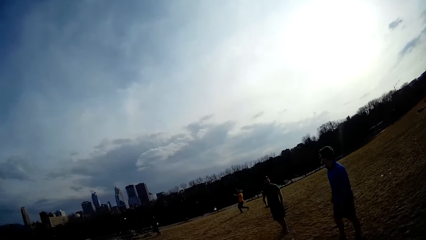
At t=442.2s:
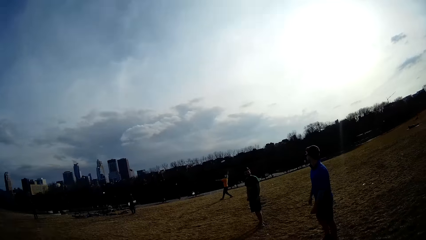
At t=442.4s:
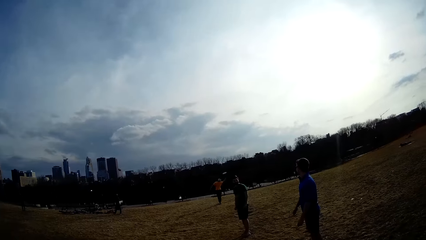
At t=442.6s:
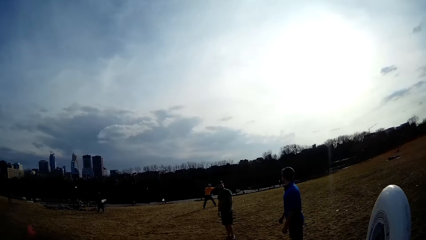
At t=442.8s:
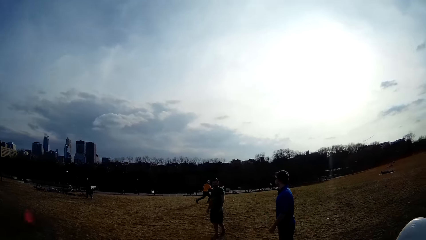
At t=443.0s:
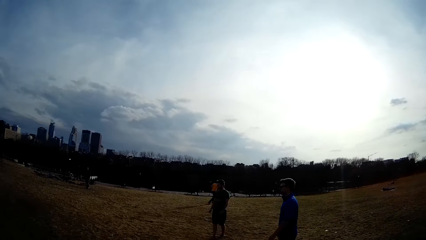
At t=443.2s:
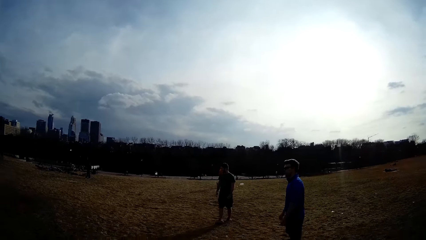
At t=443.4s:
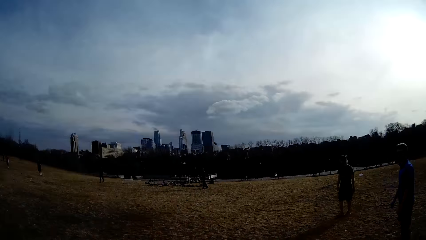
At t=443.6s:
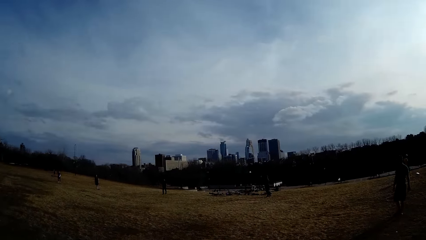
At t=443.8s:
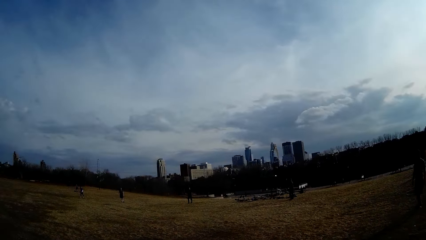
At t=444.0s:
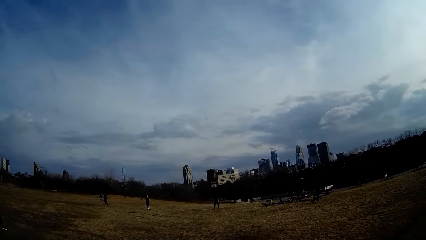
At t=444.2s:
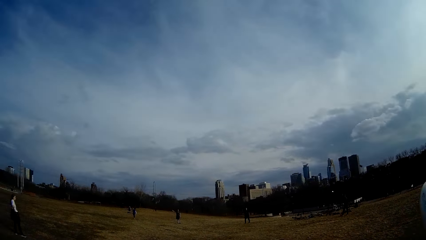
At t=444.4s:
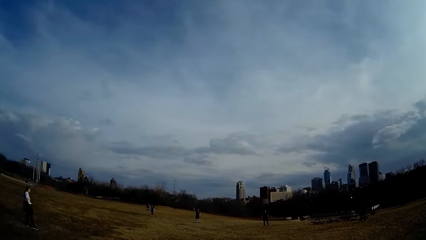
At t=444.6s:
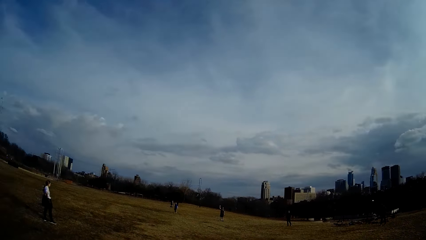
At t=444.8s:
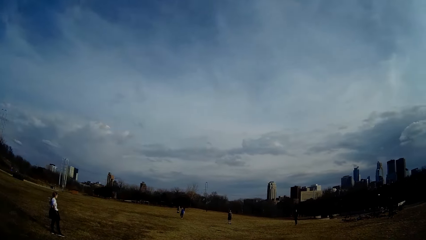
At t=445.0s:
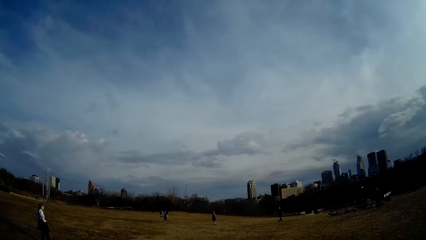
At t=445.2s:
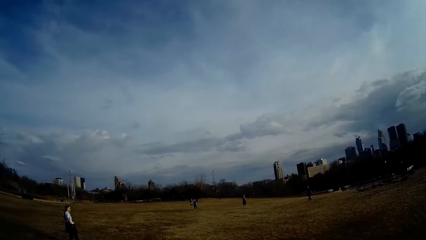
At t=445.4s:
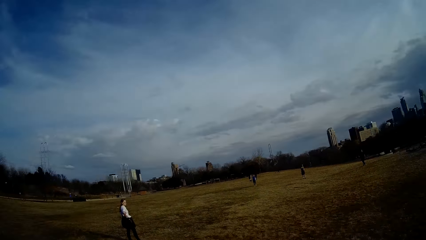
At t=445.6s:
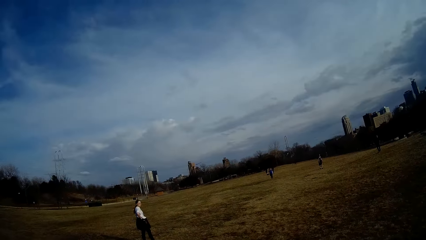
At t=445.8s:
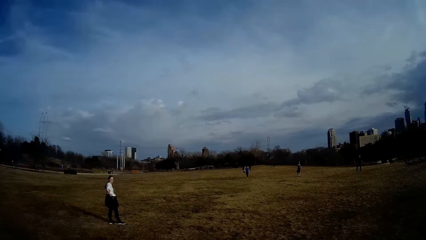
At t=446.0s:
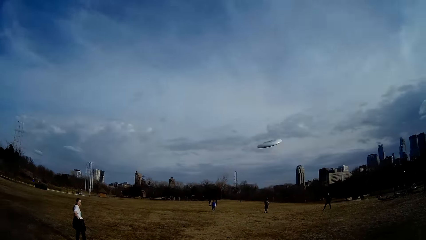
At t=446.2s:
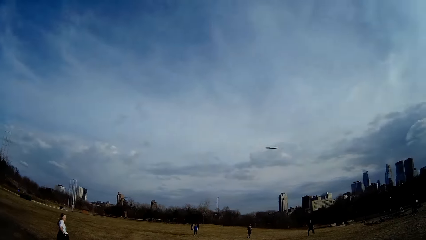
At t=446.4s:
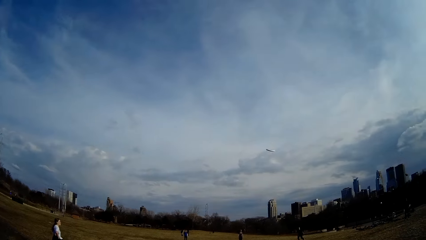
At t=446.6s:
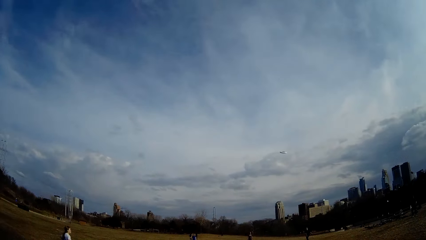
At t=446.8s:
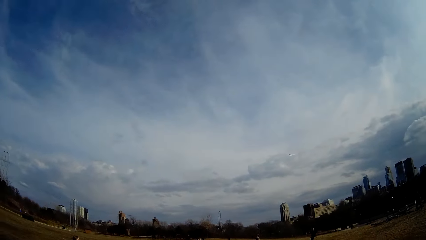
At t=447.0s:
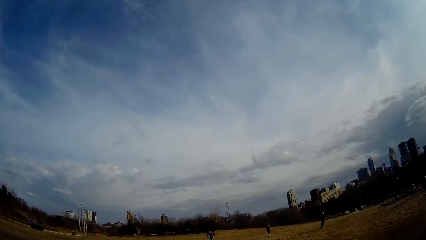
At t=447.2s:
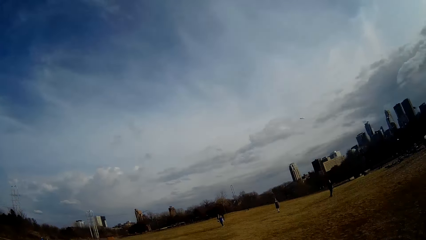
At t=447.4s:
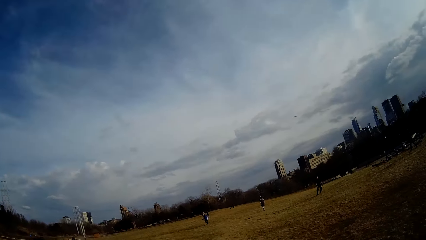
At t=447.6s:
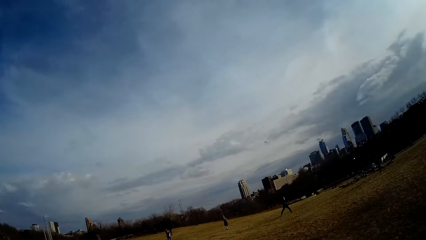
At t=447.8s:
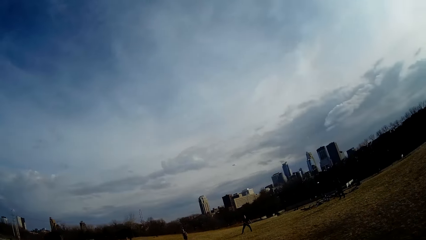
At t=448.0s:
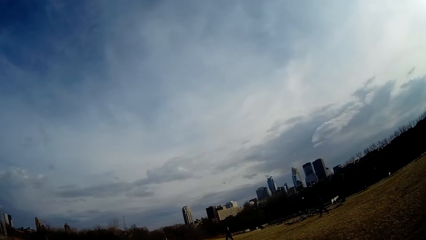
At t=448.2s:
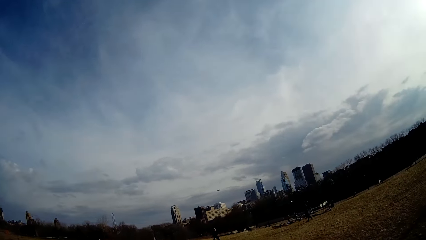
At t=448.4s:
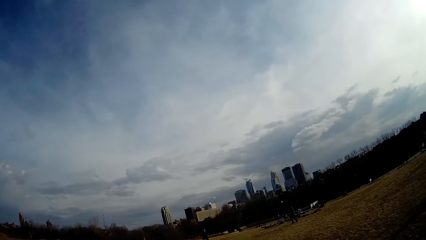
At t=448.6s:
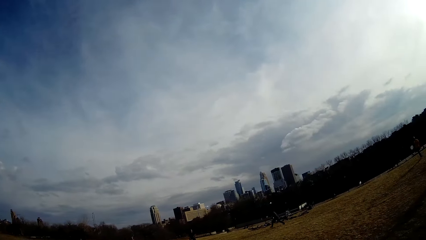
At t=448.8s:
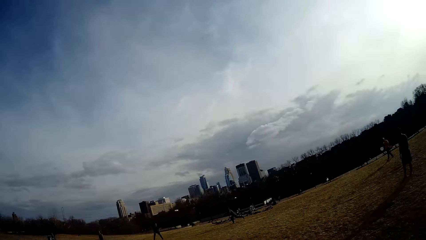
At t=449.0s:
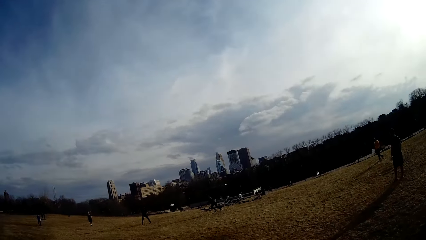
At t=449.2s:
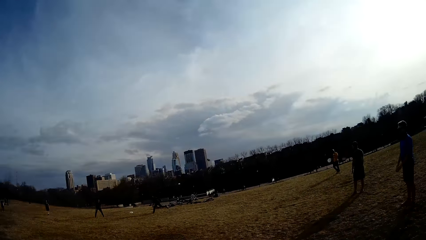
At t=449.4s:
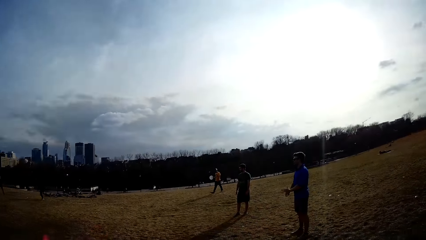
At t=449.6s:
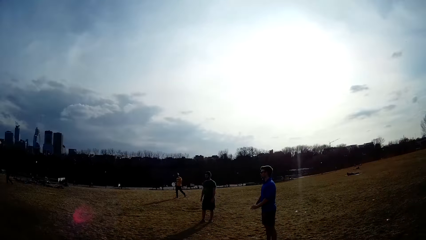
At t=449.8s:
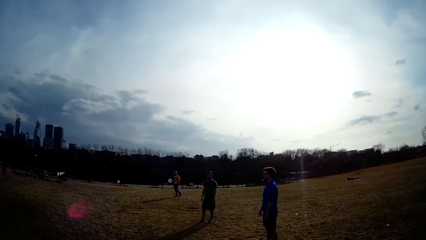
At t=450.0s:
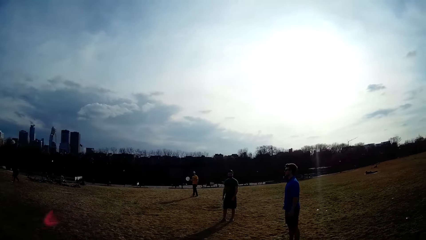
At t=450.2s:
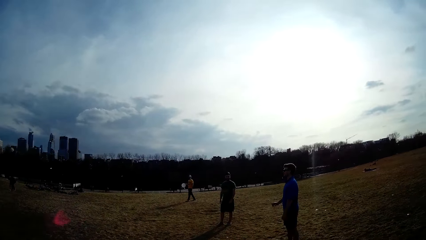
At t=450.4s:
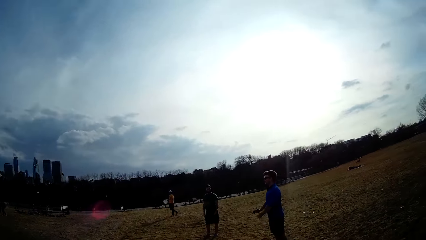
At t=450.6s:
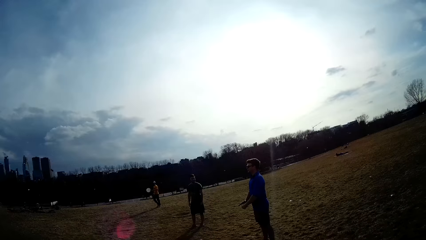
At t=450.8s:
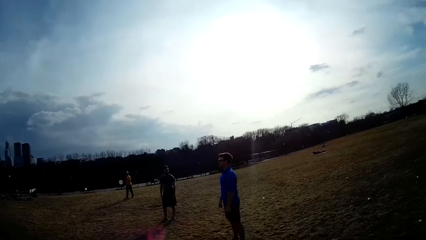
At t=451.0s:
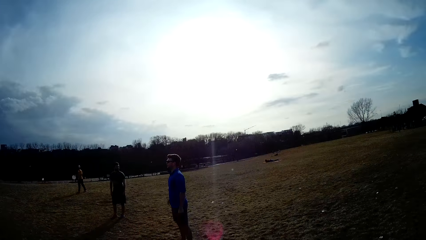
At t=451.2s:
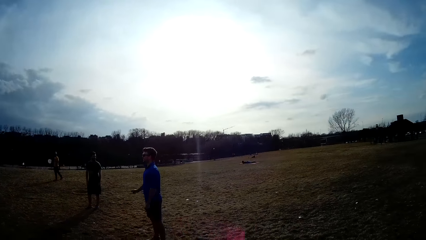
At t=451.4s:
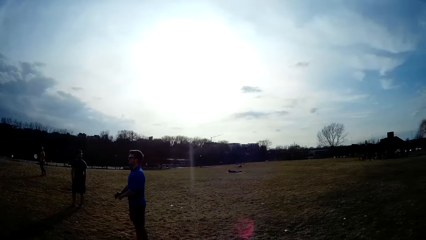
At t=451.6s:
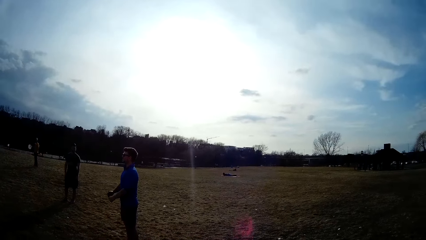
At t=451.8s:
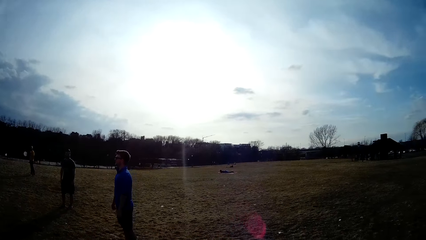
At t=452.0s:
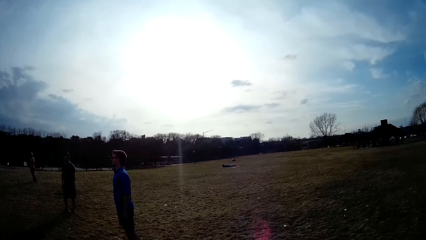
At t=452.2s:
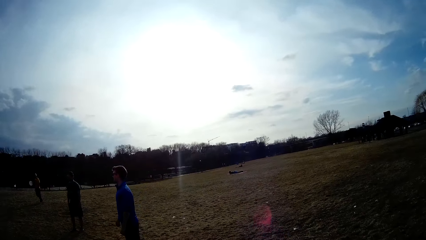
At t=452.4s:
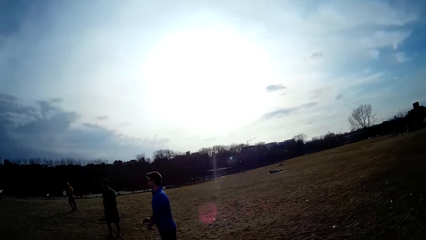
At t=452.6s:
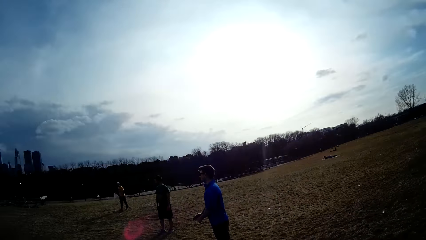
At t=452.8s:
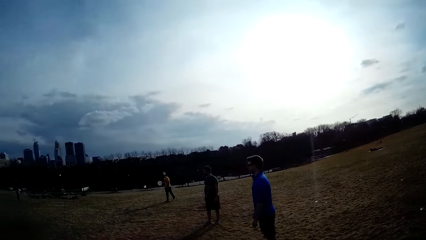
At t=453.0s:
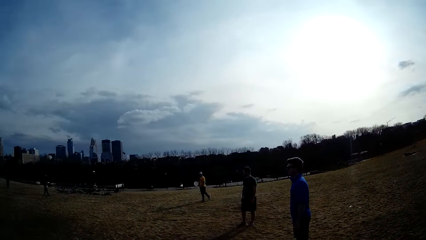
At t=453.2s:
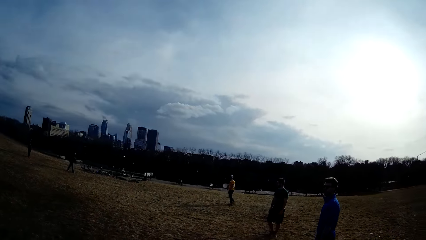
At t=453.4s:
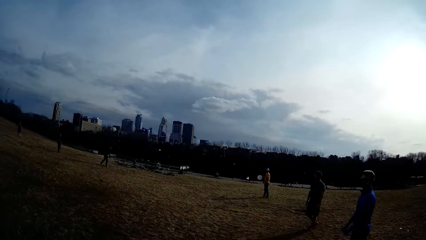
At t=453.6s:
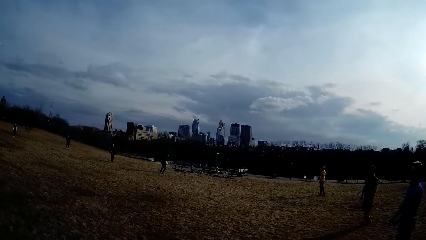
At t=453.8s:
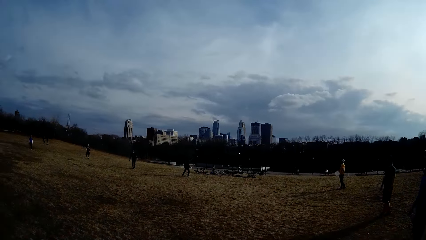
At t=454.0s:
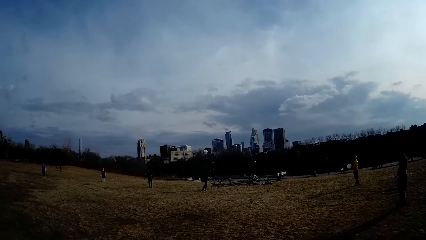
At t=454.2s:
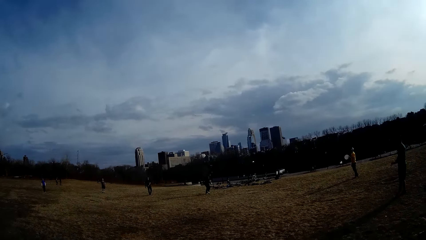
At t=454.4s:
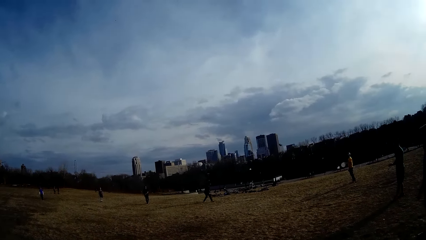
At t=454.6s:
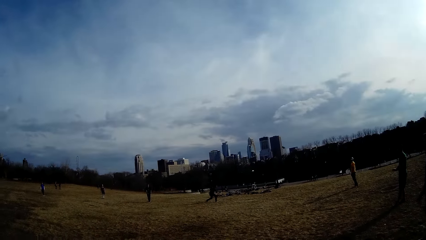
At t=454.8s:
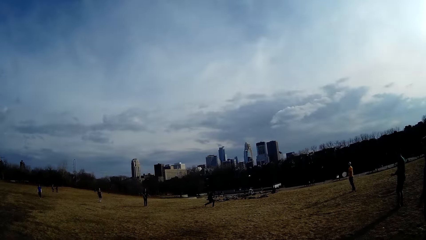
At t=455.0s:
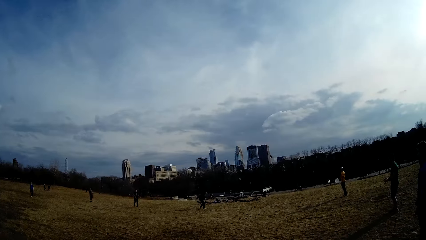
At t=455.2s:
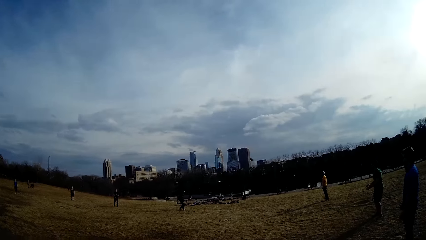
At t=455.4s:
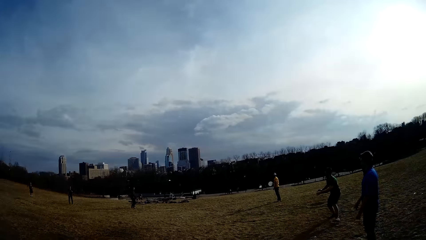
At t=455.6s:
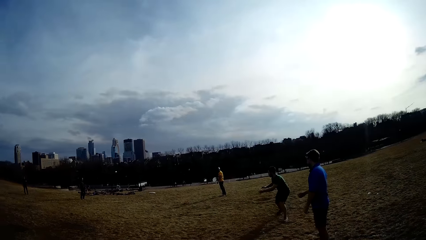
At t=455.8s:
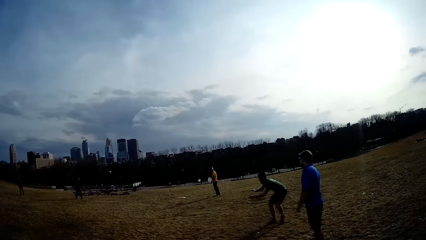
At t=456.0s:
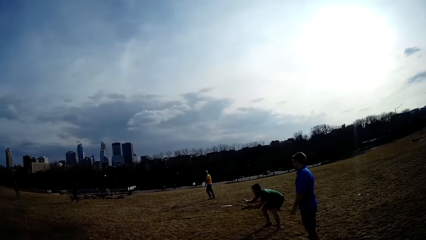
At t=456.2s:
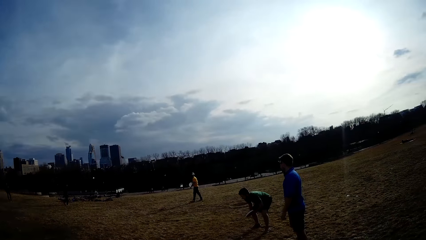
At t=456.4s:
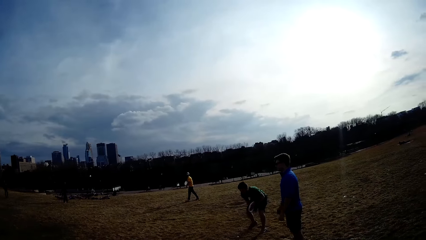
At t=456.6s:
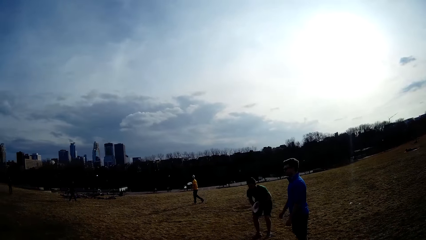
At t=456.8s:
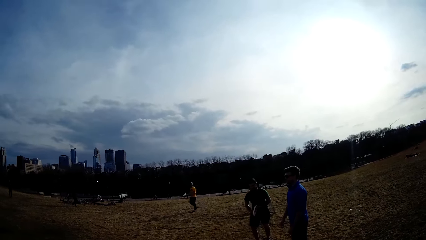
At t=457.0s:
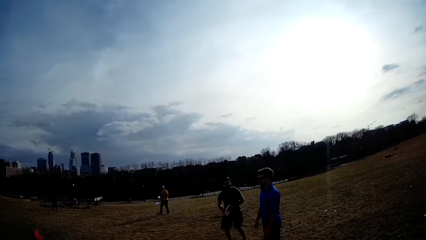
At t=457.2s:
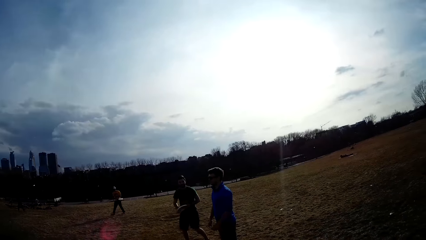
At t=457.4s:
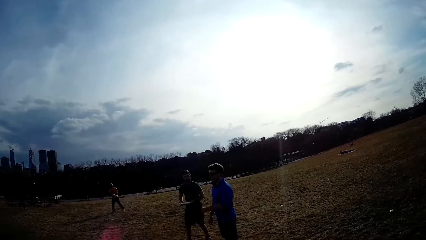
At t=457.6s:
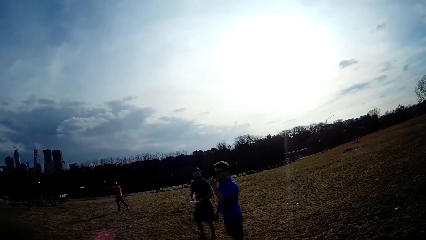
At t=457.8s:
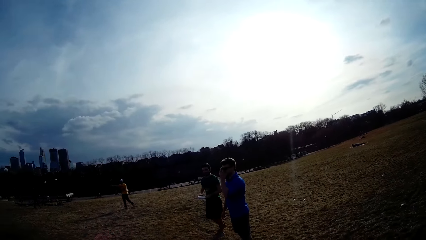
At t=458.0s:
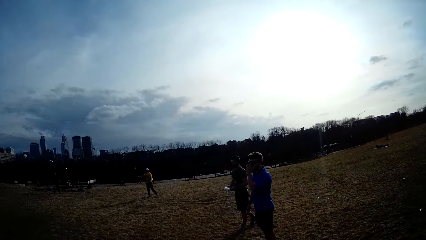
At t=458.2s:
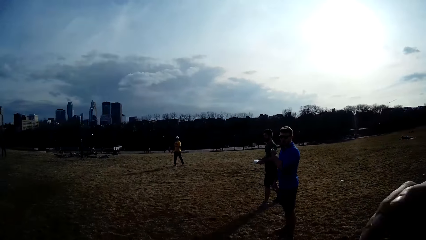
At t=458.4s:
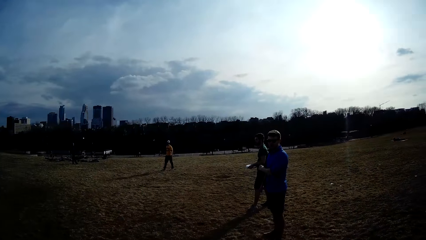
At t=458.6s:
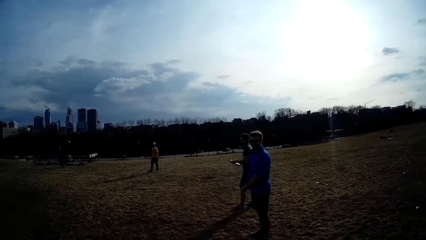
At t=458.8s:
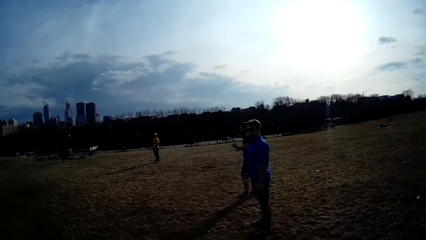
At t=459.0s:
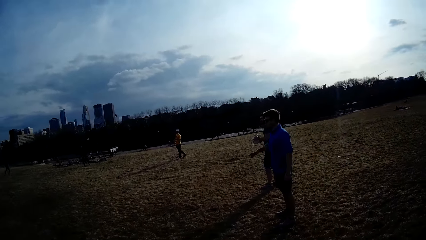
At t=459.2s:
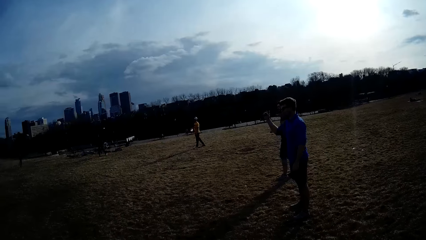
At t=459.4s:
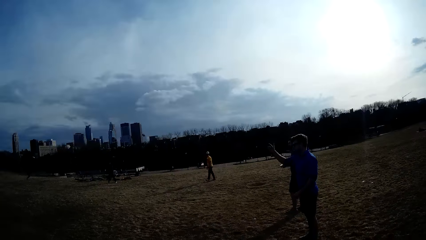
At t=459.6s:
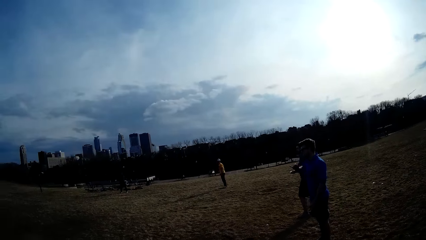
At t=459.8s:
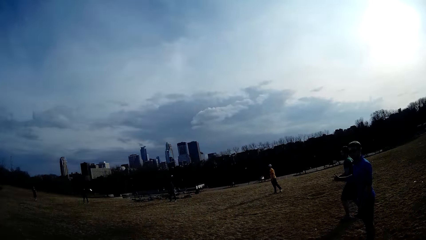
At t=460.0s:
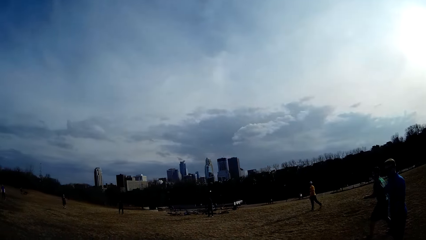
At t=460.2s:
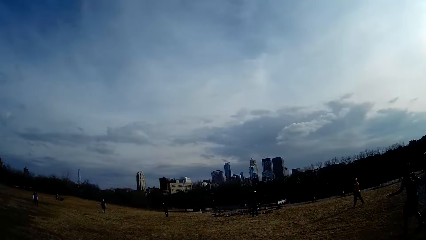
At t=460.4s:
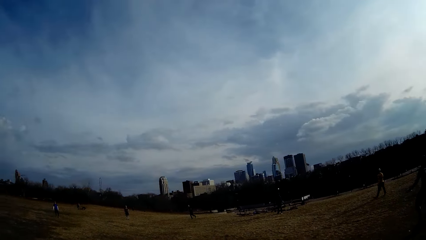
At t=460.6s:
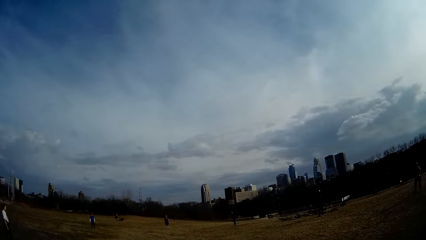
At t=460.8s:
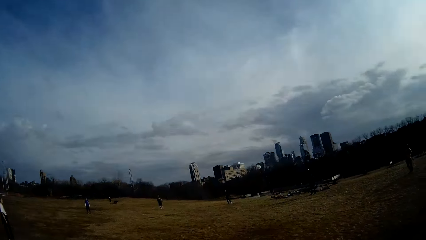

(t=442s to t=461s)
The camera wearer flings the ball or discus in the air. They look around. A man catches the ball. Another man flings the ball.
